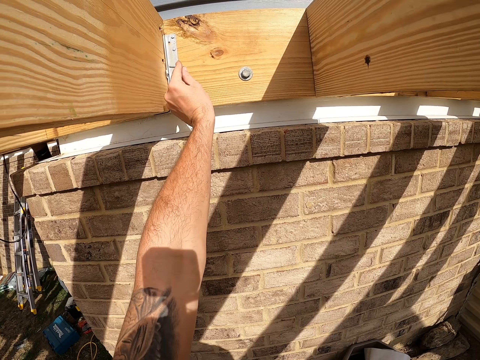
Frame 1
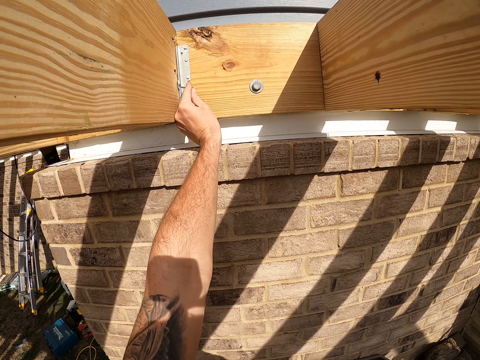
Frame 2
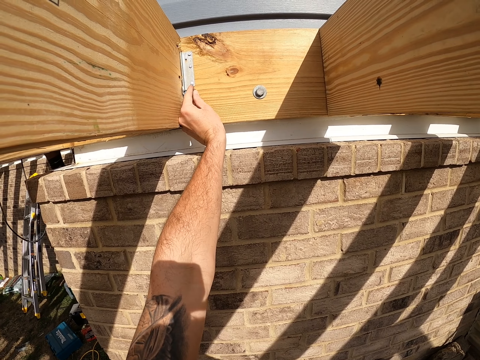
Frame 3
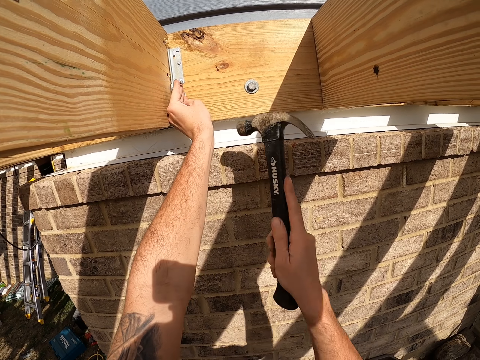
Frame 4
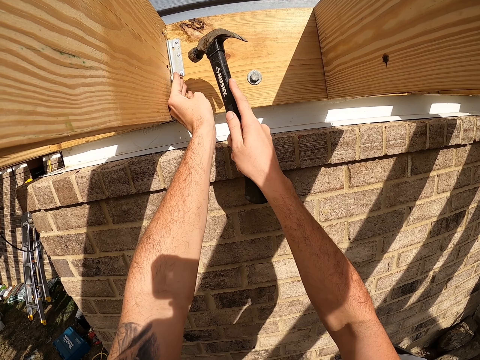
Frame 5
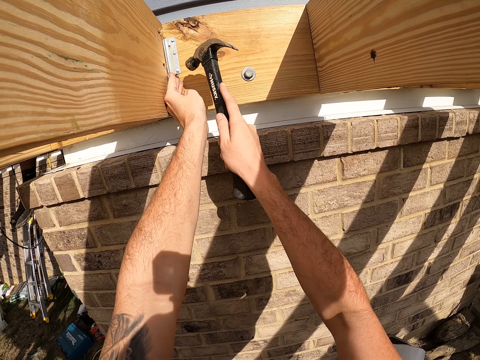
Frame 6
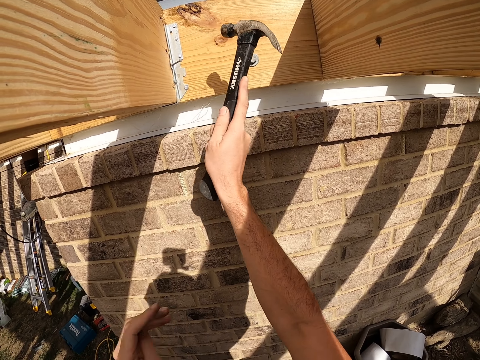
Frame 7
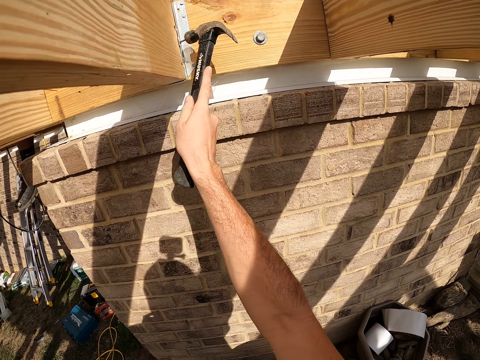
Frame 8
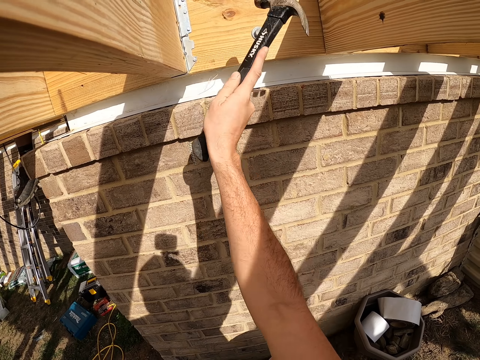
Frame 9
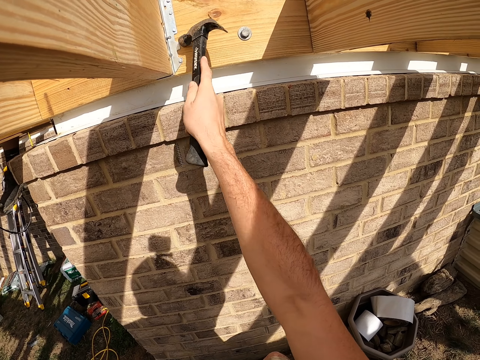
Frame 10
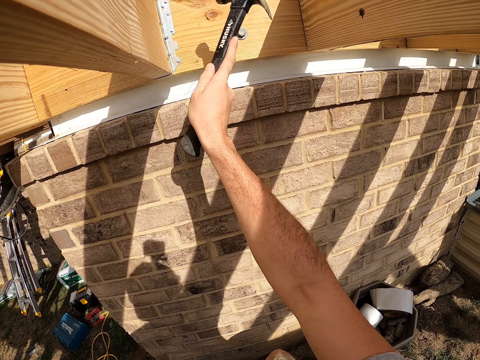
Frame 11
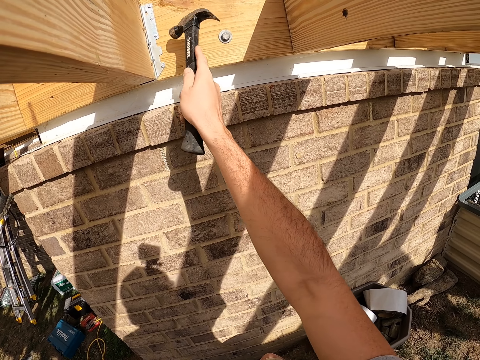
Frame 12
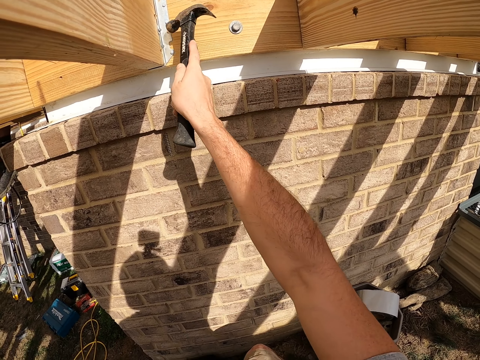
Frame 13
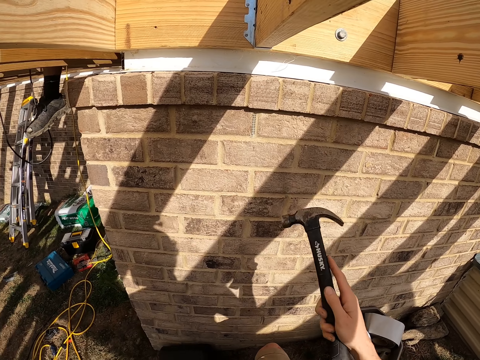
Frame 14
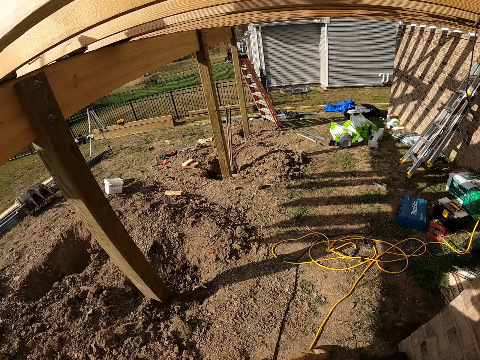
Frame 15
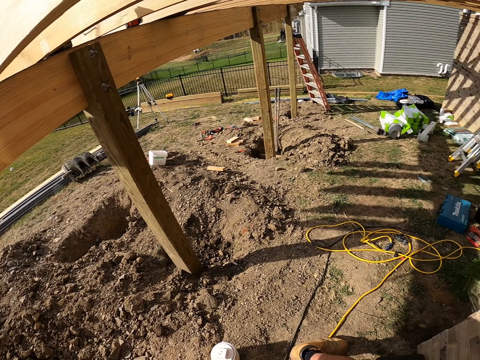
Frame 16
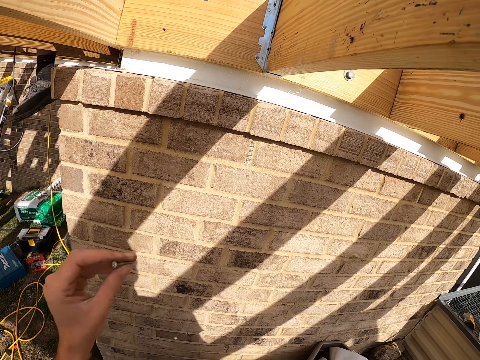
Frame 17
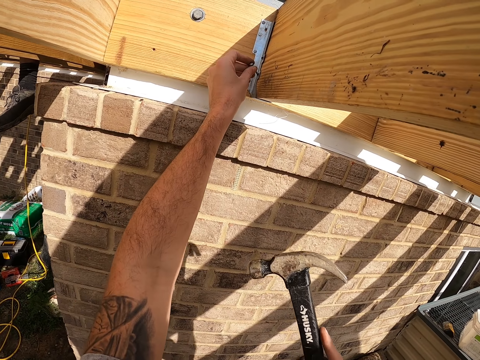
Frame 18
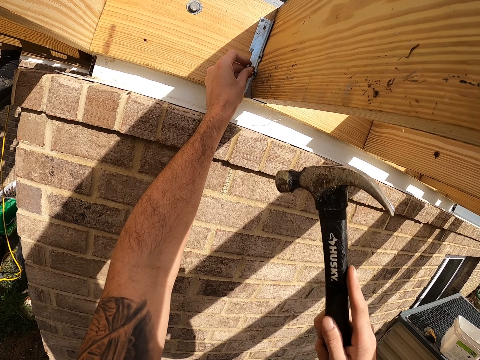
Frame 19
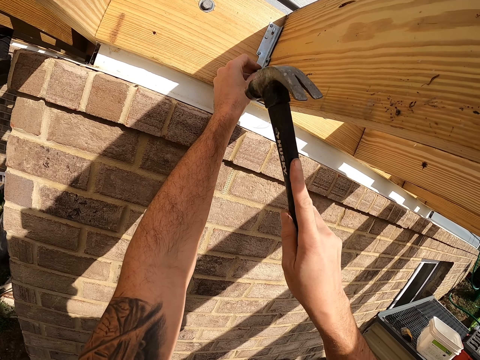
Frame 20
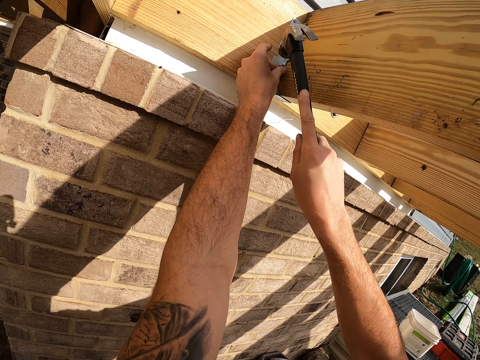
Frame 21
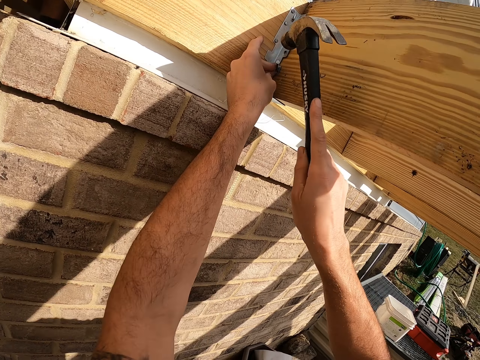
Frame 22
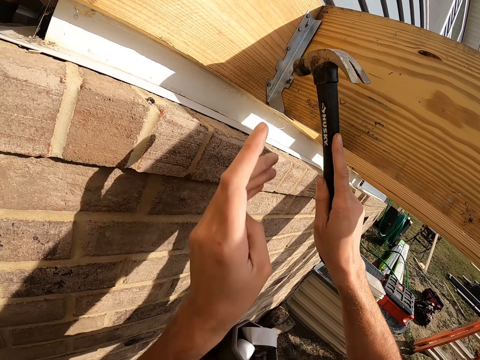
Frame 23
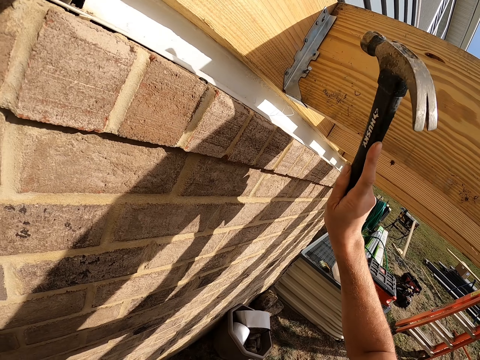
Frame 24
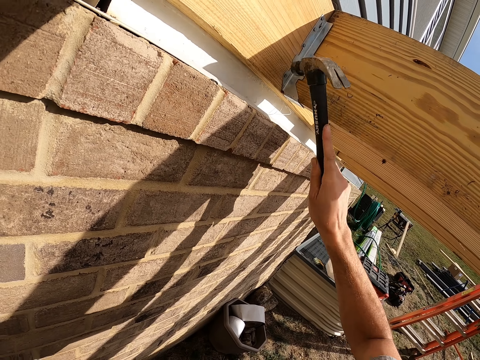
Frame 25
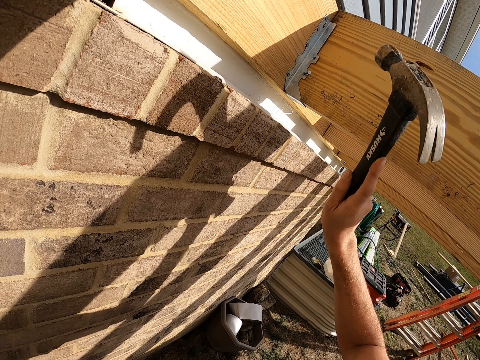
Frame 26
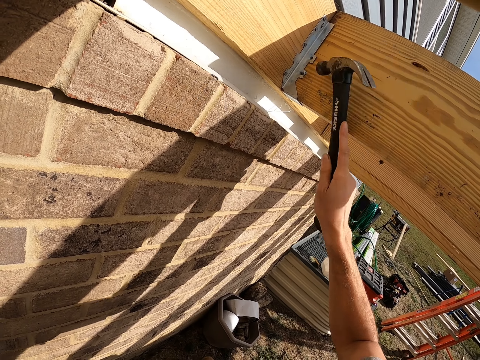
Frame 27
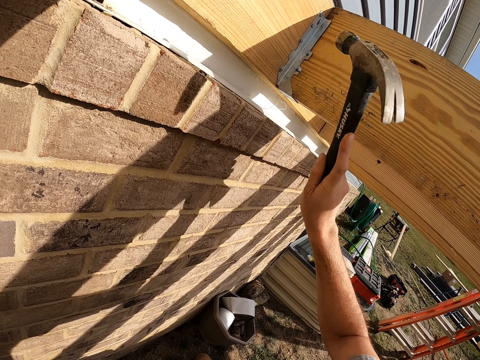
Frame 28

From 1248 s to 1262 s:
The camera wearer lifts a nail. They put the nail on the hinge on the wood. They lift a hammer. They hit the nail on the hinge with the hammer. They pull back the left hand. They hit the nail with the hammer. They move the hammer and look around. They lift a nail. They put the nail on the hinge on the wood. They lift the hammer. They hit the nail on the hinge with the hammer. They move the left hand. They hit the nail with the hammer.

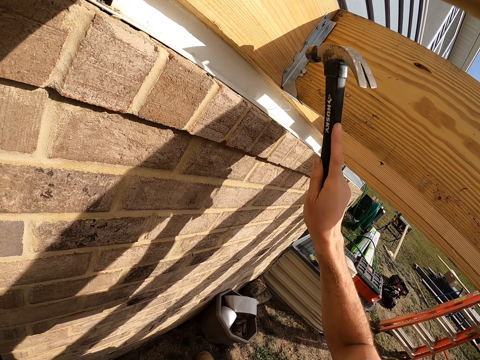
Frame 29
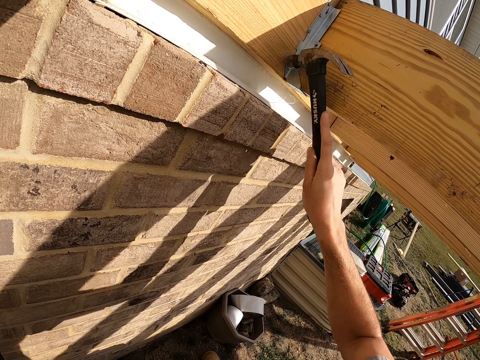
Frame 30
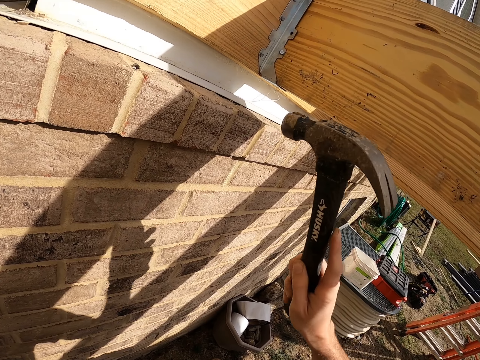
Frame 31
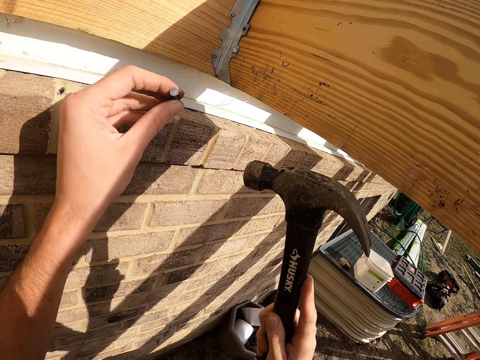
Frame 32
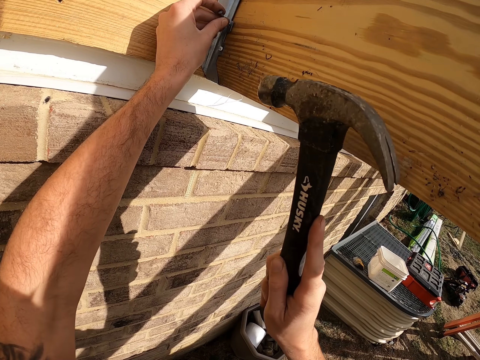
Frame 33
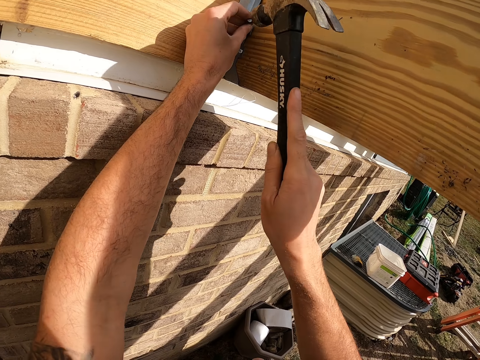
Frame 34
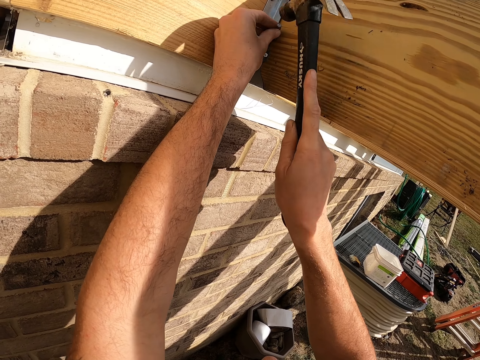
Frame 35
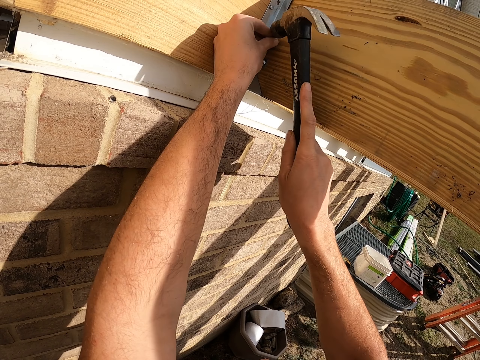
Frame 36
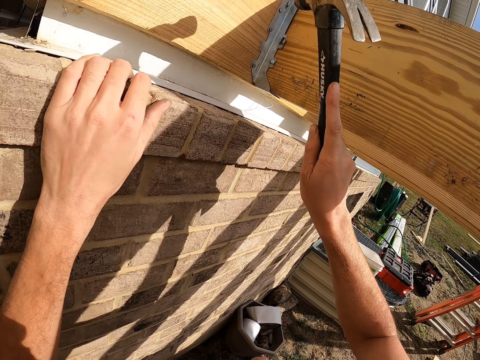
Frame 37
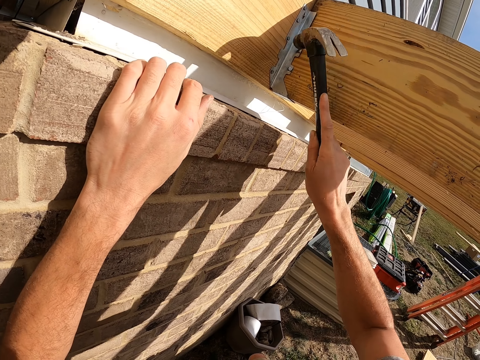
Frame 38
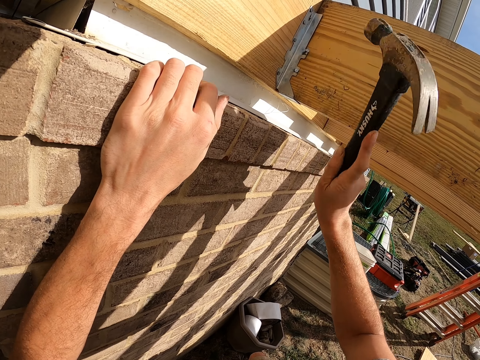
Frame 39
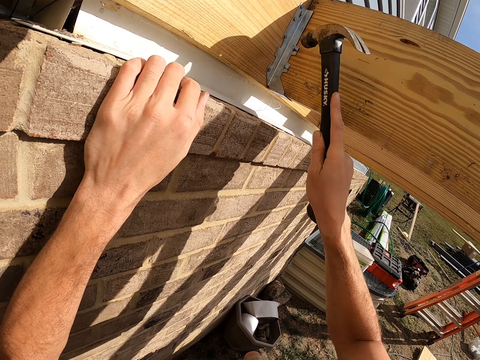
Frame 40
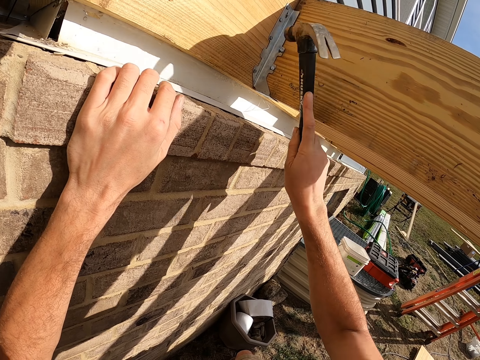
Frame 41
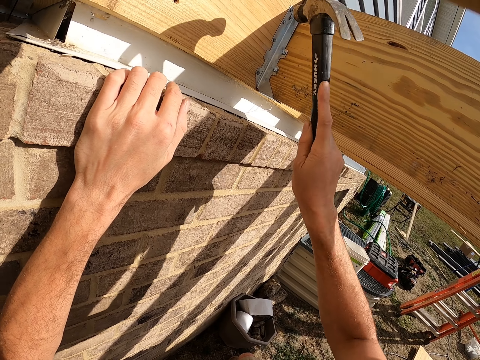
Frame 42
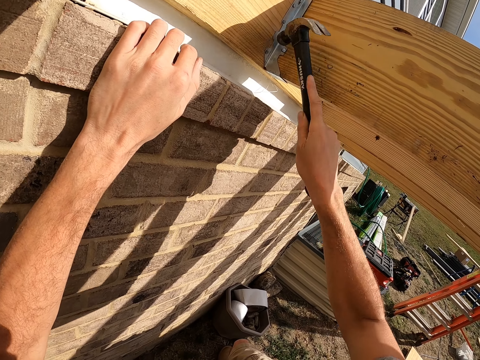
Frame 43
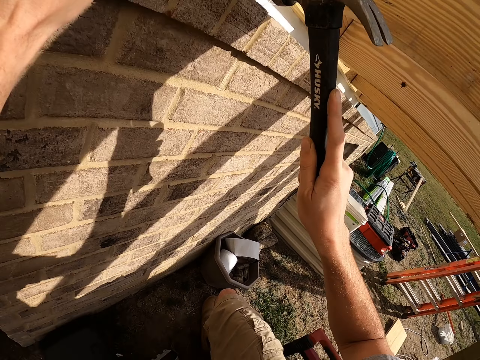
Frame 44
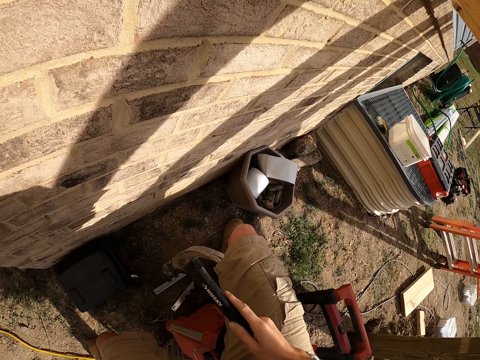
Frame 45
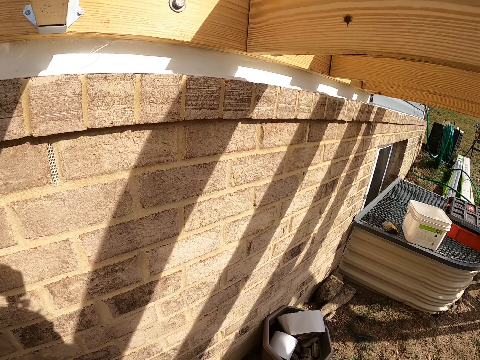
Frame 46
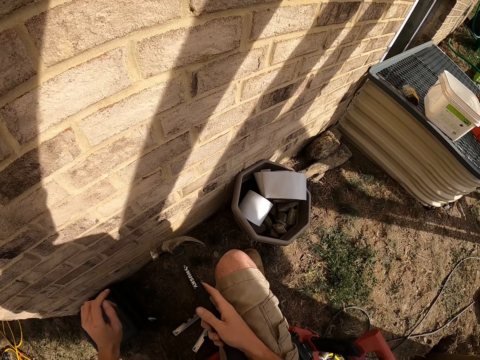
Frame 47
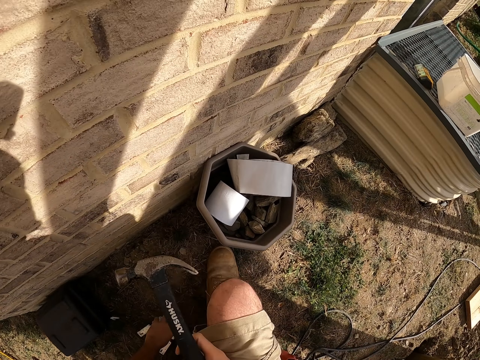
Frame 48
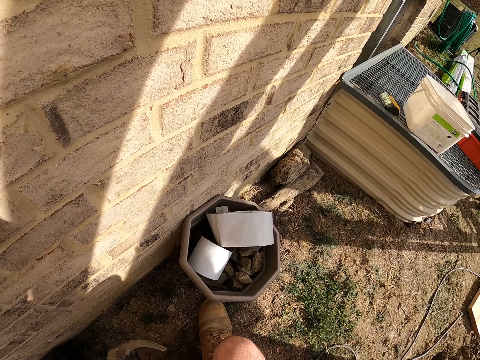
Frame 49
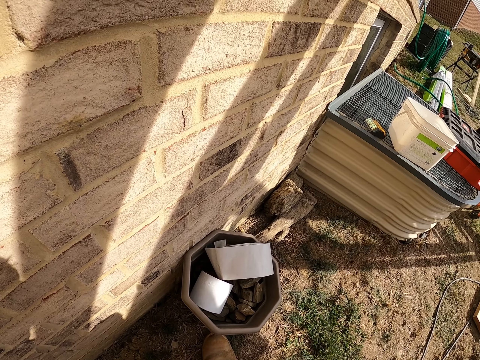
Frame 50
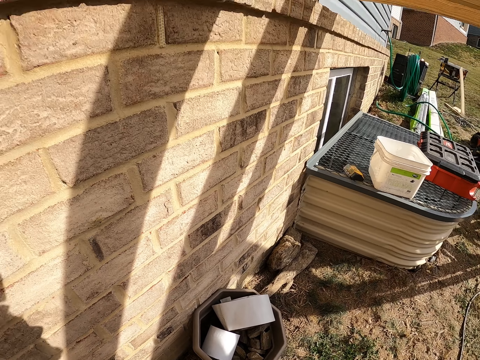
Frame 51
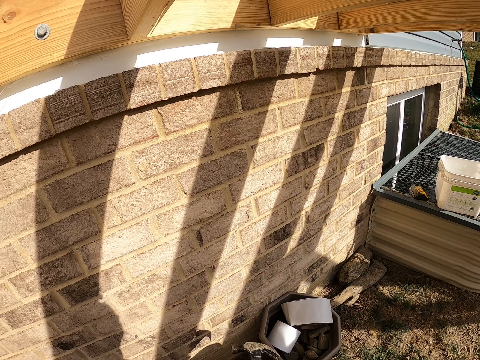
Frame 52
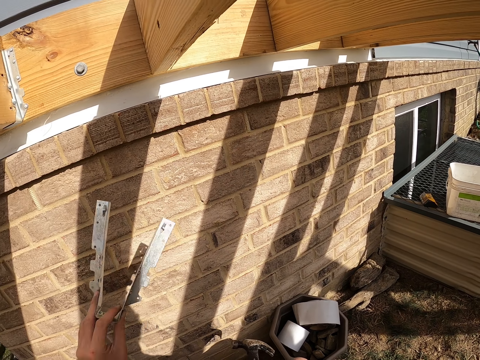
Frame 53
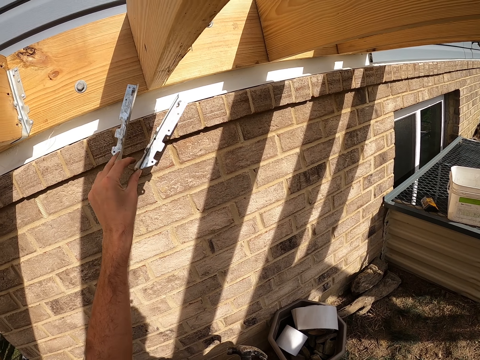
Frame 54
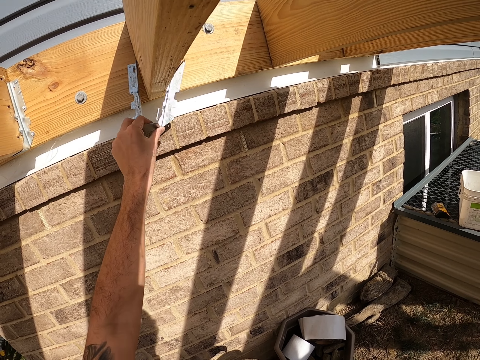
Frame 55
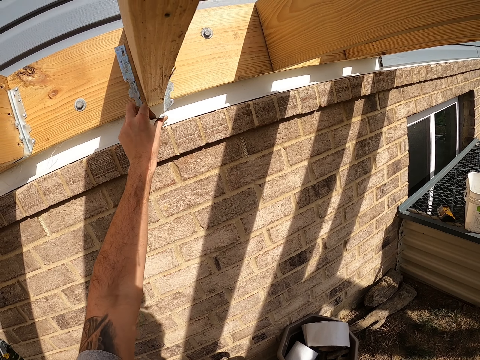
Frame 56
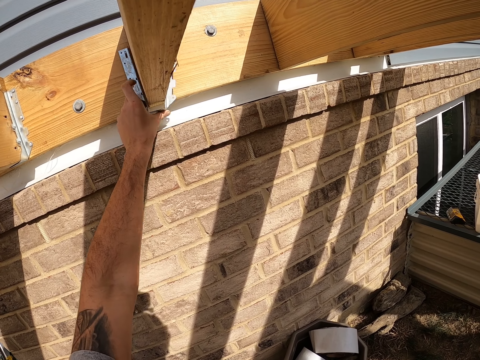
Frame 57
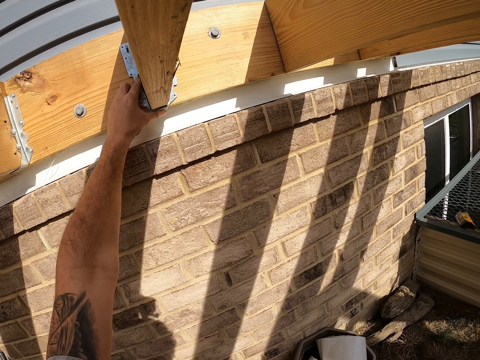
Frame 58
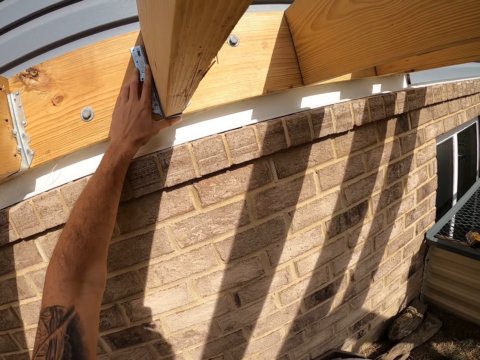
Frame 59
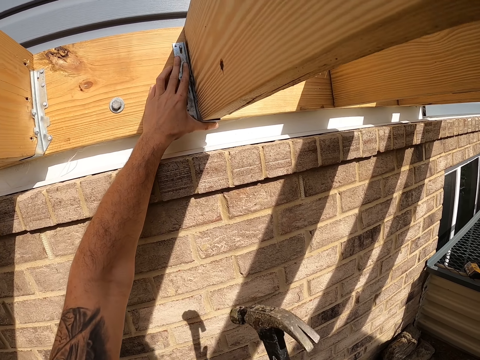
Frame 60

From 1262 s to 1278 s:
The camera wearer moves the hammer. They lift a nail. They place the nail on the wood. They lift the hammer. They hit the nail with the hammer. They move the left hand. They hit the nail with the hammer. They move the hammer and look around. They move the left hand. They look around. They pick up a hinge or metal on the ground. They lift the metal. They insert the metal on the wood. They fix the hinge on the piece of wood.
